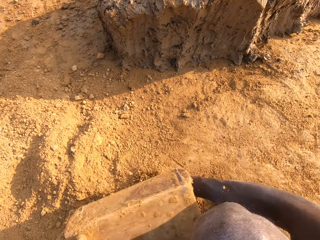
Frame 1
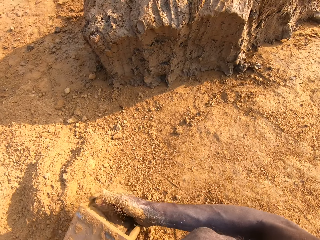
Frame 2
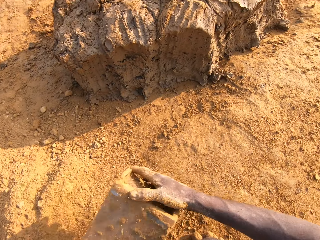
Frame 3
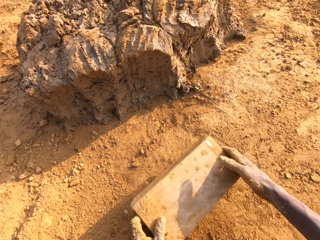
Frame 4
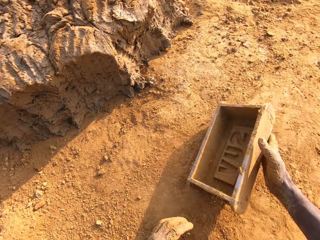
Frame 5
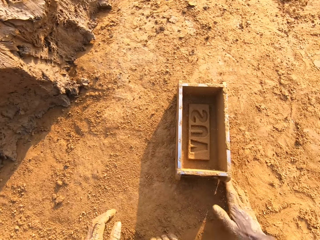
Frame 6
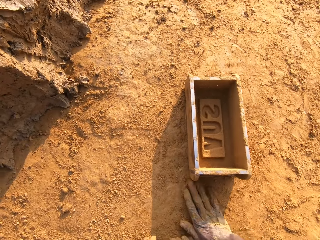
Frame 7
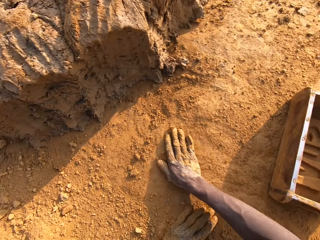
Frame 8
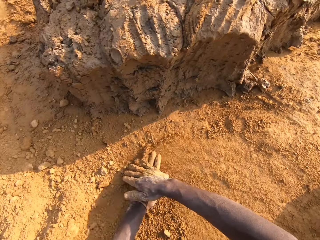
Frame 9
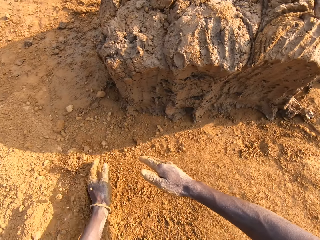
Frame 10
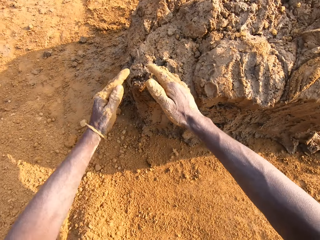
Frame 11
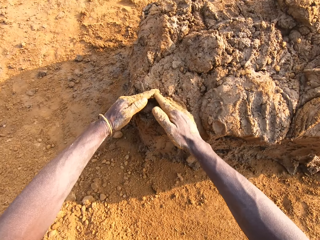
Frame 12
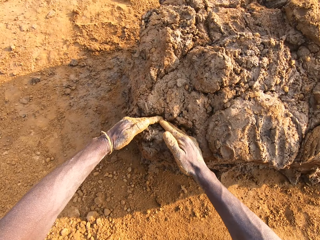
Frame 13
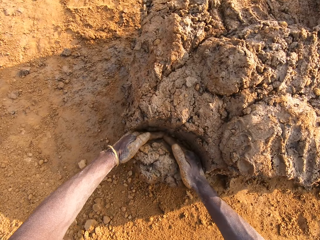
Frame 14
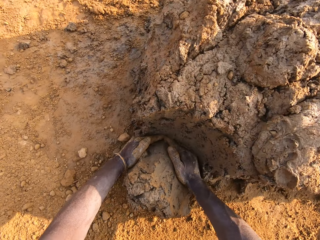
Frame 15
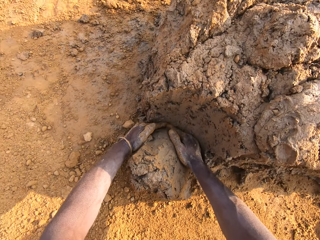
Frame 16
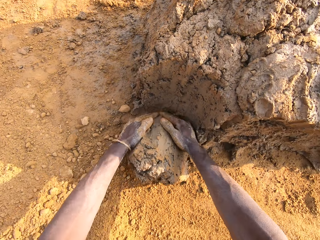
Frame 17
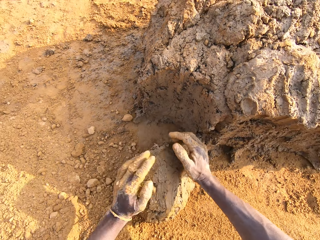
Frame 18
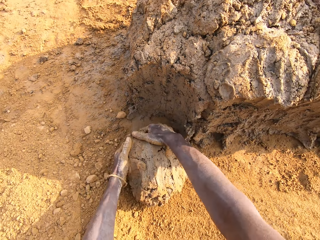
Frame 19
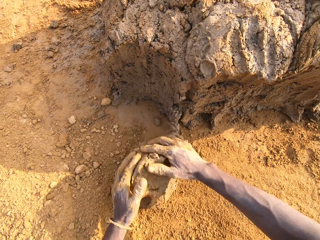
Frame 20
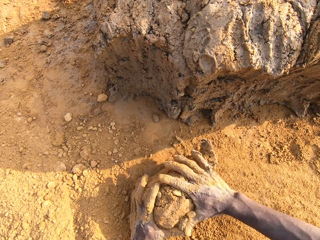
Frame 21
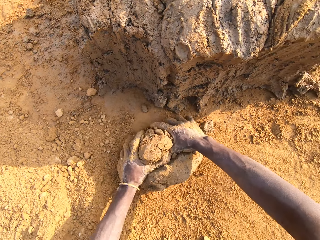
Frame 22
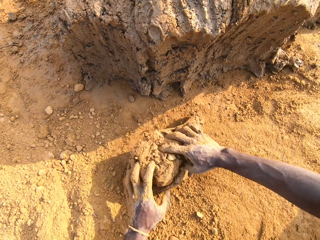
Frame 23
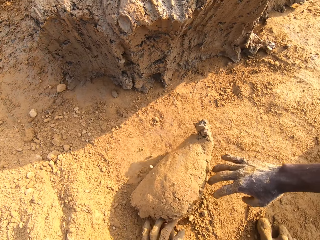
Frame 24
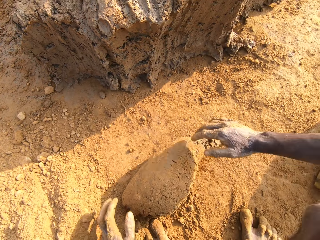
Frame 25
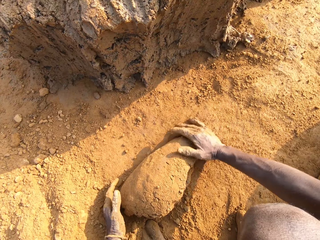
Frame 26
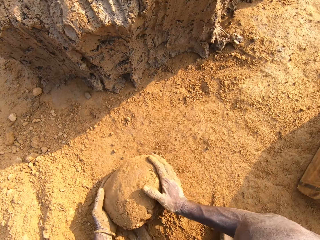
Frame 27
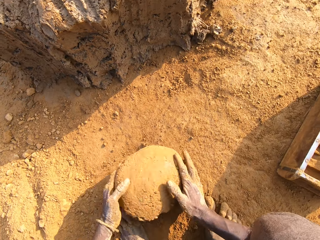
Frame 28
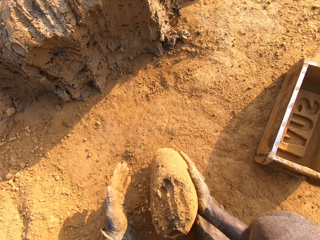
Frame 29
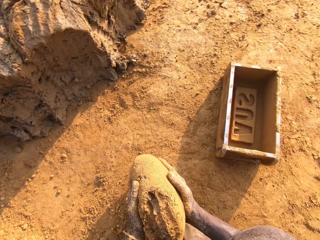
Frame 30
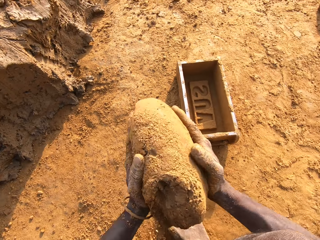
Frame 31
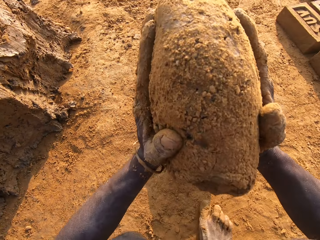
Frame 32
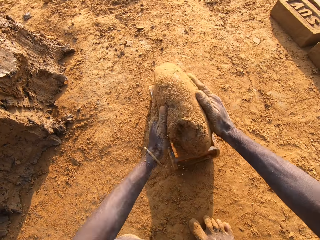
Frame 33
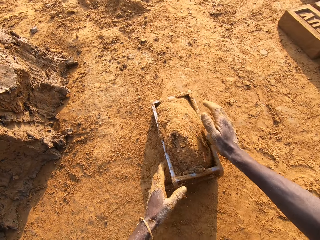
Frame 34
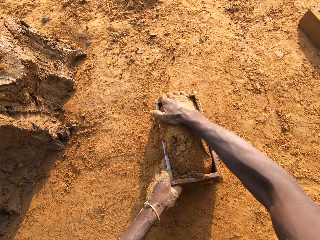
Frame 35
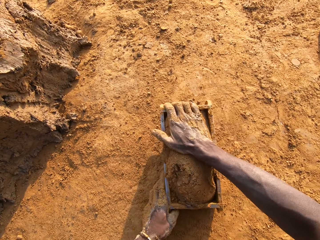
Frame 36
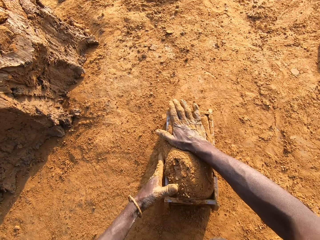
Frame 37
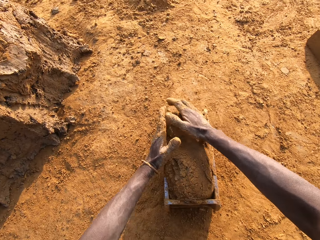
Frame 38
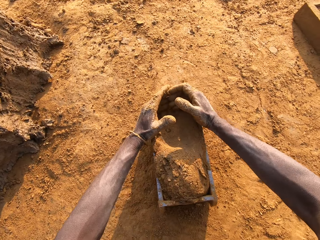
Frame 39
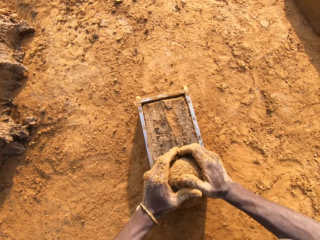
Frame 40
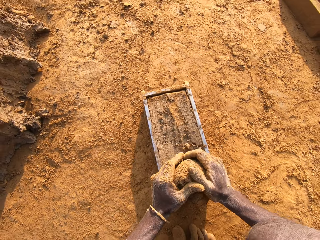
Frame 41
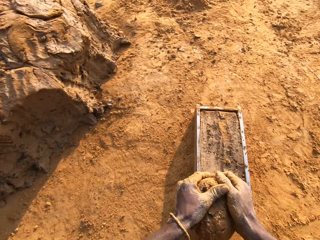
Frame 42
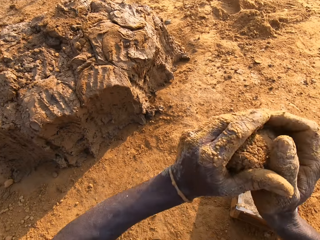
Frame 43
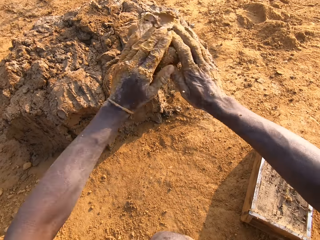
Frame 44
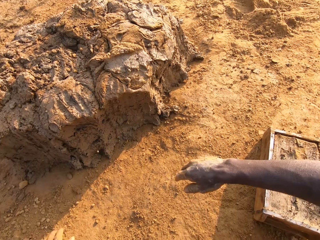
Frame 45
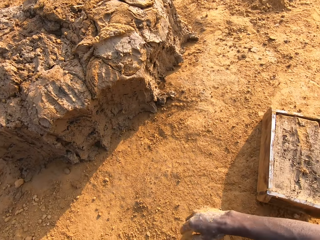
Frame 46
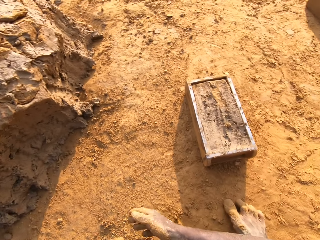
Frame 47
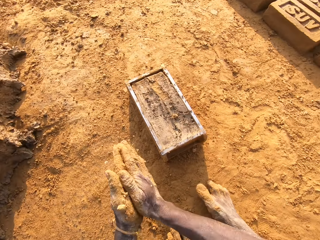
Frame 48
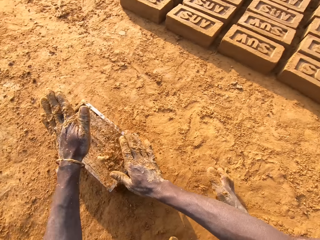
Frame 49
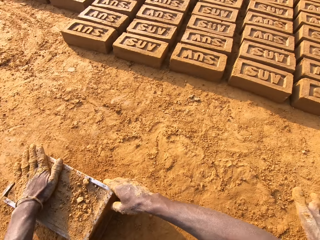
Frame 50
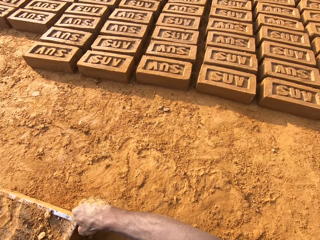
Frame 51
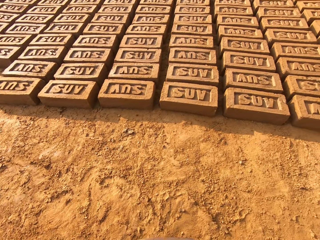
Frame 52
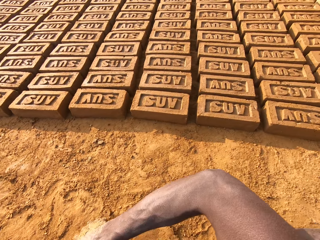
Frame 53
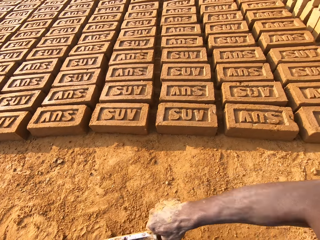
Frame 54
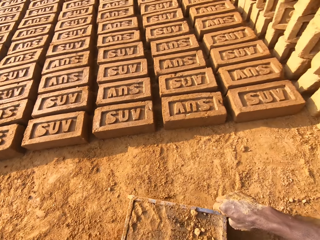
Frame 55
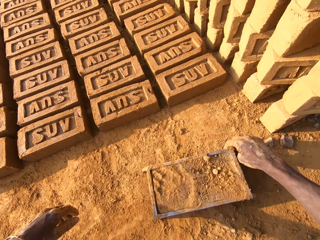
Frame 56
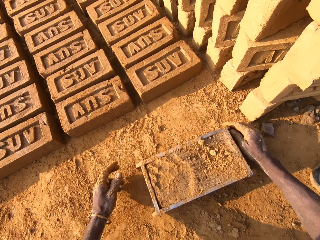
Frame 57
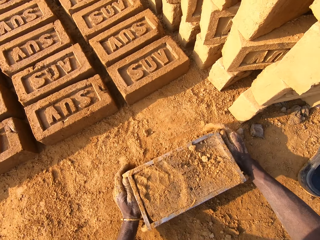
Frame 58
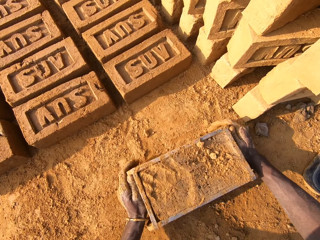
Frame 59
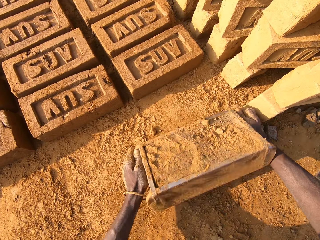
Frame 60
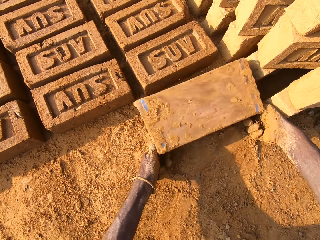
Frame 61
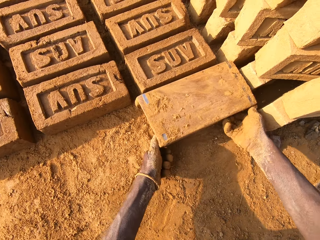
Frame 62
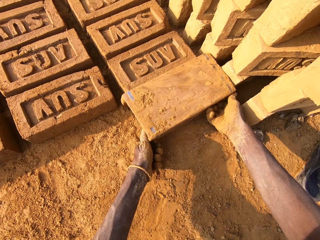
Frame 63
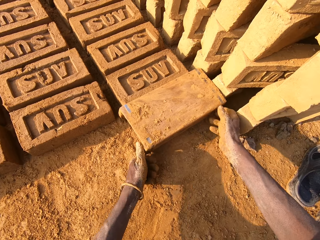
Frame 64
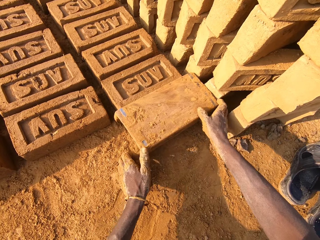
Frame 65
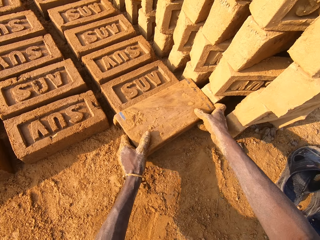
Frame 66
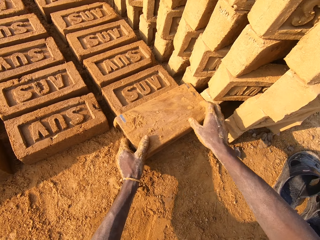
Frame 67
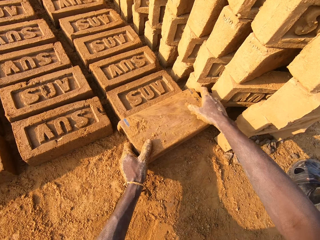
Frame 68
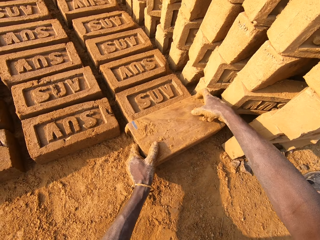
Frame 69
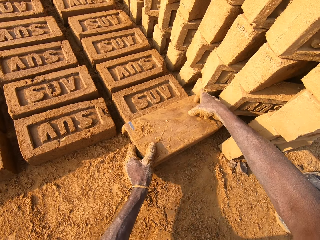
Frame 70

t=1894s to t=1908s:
The camera wearer pours out sand or dry soil from the brick mold on the ground. He puts the brick mold on the ground. He slides his hands on the ground. He spreads the dry soil on the ground. He cuts out mortar from the heap of mortar with his hands. He puts the mud in the brick mould. He molds the mortar on the ground. He loads the mortar into the brick mold. He scrapes the mortar from the brick mold with his hands. He drops the mortar in his hand on the heap of mortar. He touches the sand on the ground with his left hand. He rubs his hands together. He hits the mortar in the brick mold with his left hand. He moves the brick mold closer to the bricks on the ground. He flips the brick mold upside down. He puts the brick in alignment.

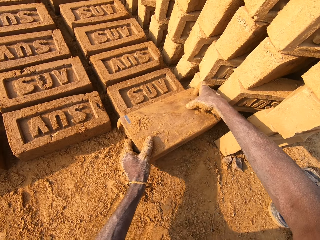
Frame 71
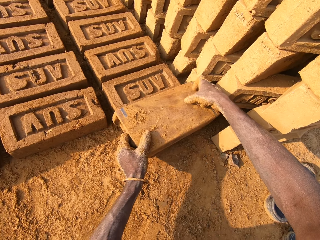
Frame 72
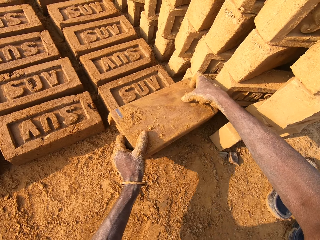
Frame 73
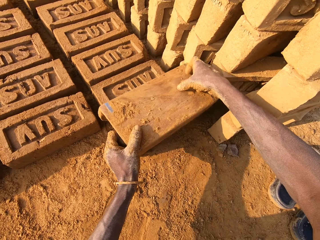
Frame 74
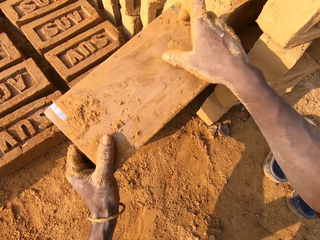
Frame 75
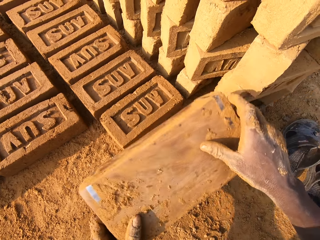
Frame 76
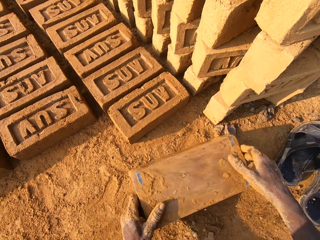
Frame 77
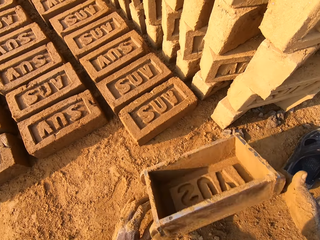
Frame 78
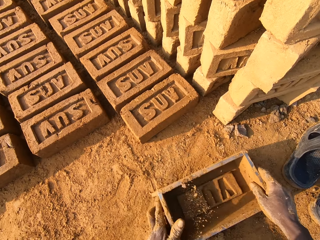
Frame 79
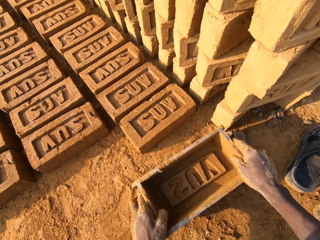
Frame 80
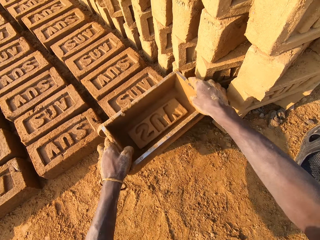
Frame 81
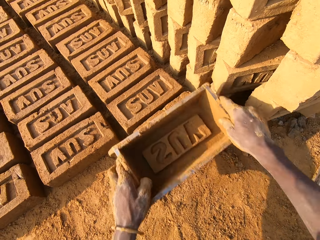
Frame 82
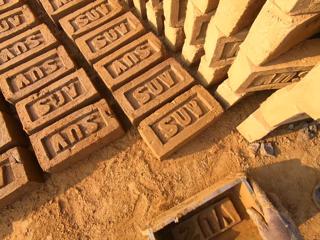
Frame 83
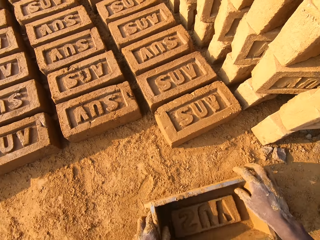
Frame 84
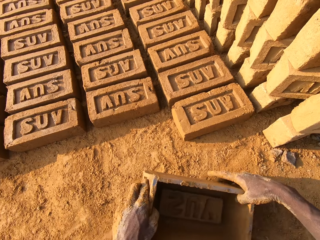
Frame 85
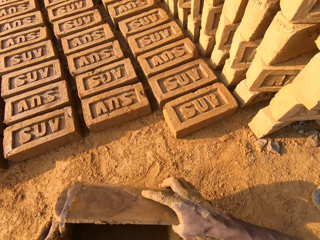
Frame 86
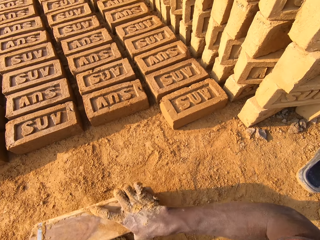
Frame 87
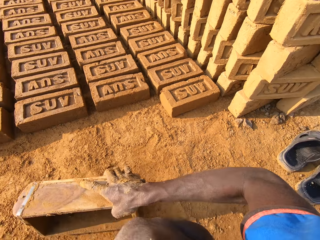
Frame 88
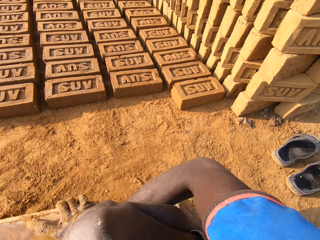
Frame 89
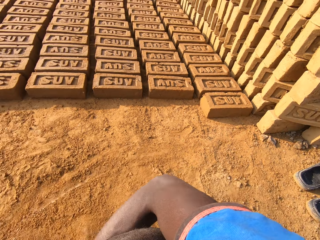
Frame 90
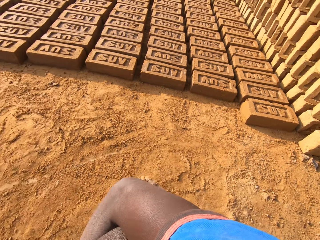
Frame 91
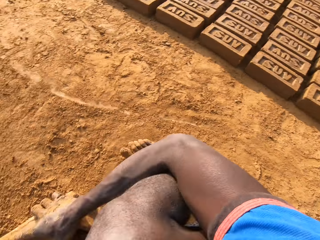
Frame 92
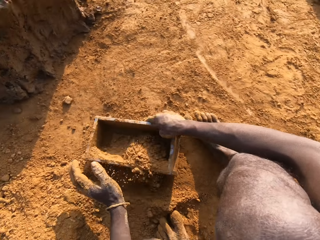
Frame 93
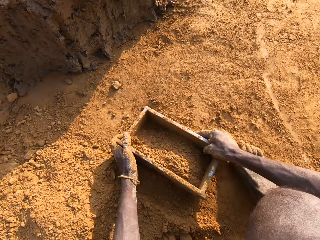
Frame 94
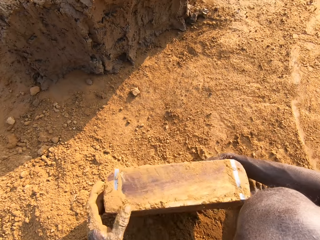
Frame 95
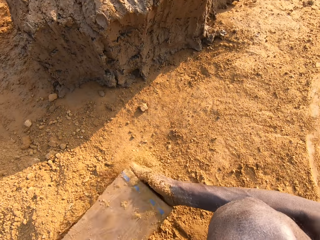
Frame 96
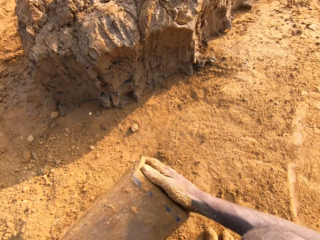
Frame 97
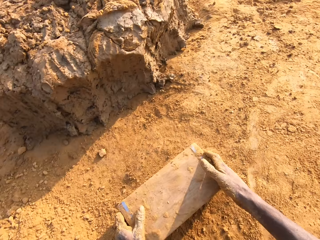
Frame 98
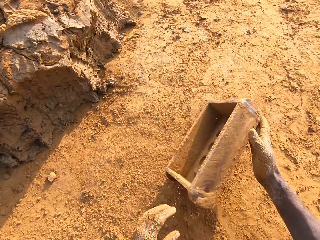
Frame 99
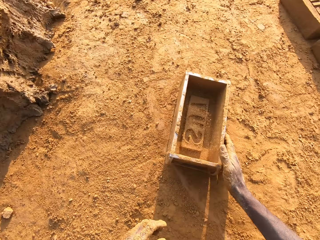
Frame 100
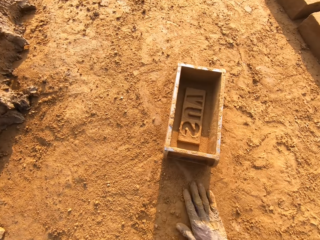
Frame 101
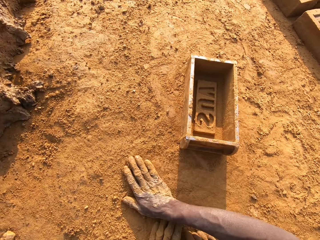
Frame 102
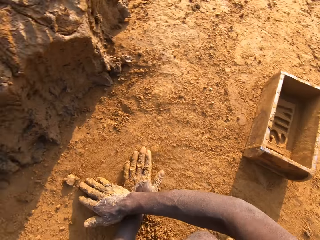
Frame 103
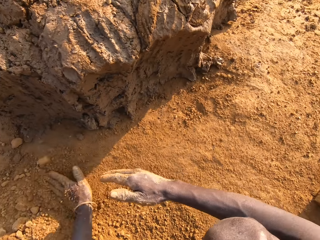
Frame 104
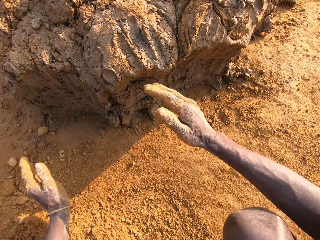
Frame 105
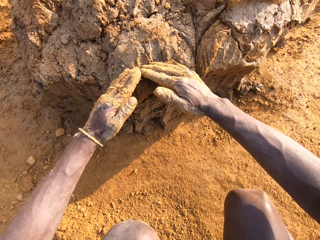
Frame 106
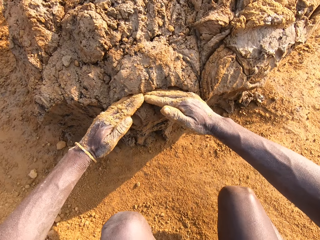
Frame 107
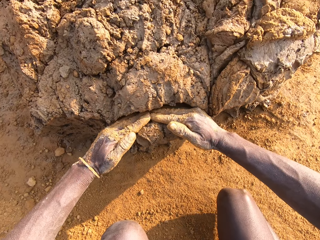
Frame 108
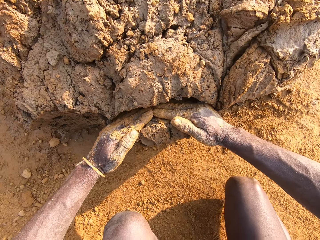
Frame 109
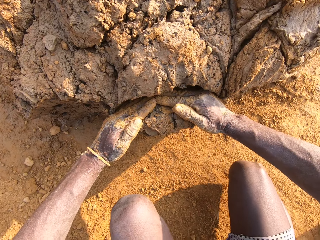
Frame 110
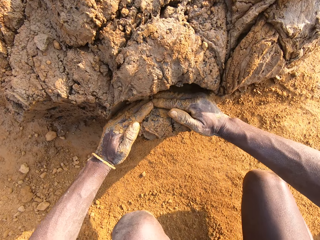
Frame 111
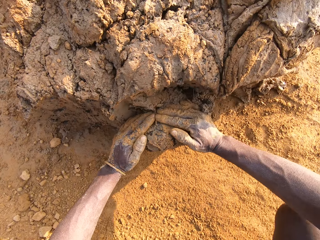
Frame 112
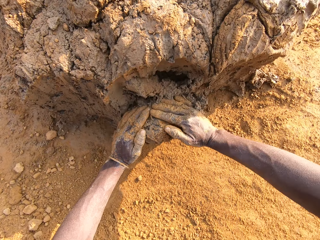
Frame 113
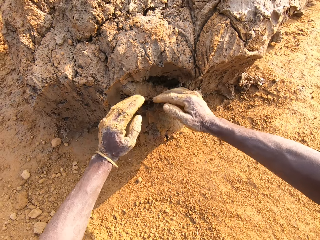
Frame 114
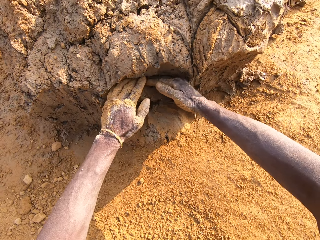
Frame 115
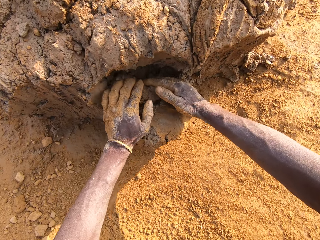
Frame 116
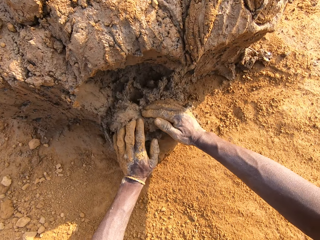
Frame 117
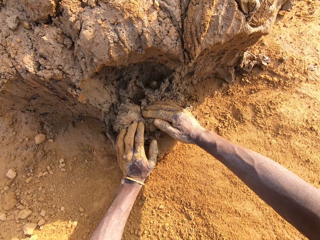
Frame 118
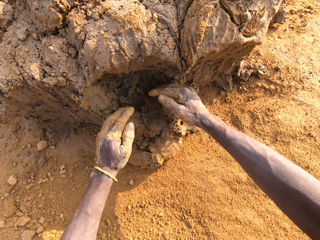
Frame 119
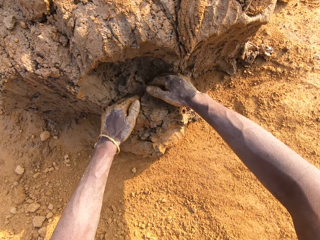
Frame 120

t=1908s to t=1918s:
The camera wearer removes the brick mold from the brick. He lifts the brick moulds. He taps the brick with the brick mold in his hands. He holds the brick mold in his hand. He packs sand on the ground with the brick mold. He pours the sand in the brick mold on the ground. He puts the brick on the ground. He slides his hands on the ground. He cuts out a portion of mortar from a heap of mortar on the ground.
